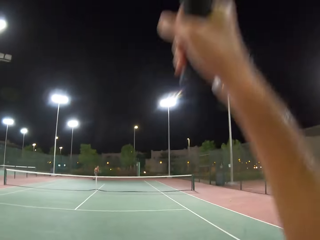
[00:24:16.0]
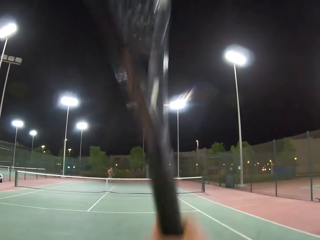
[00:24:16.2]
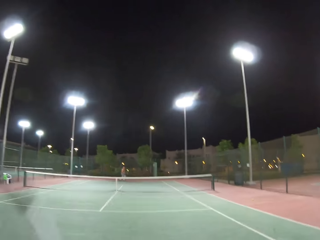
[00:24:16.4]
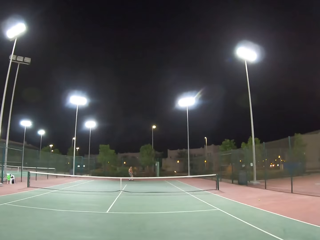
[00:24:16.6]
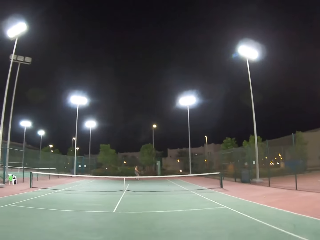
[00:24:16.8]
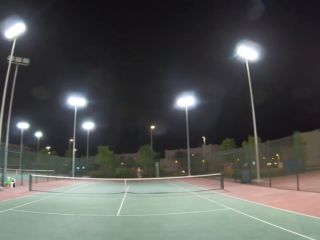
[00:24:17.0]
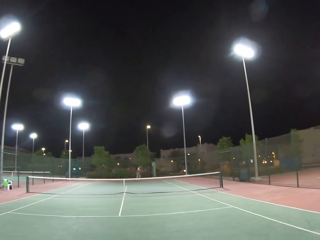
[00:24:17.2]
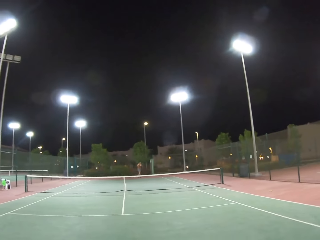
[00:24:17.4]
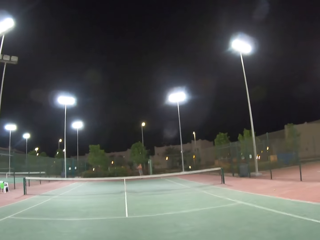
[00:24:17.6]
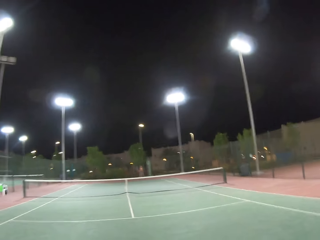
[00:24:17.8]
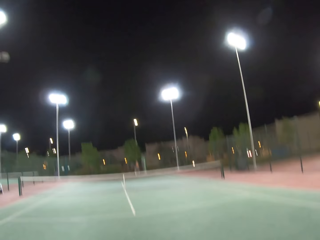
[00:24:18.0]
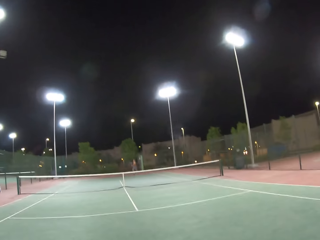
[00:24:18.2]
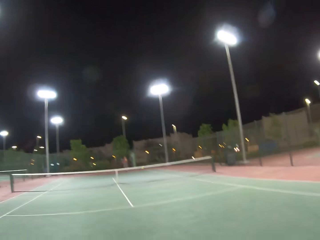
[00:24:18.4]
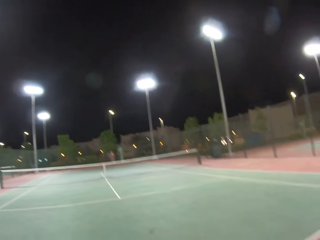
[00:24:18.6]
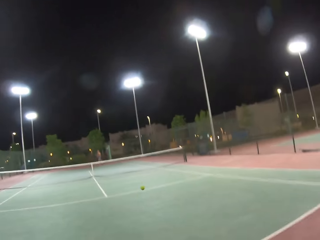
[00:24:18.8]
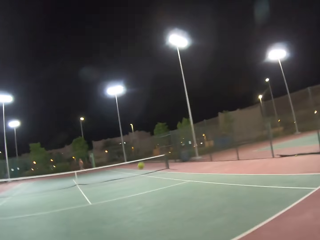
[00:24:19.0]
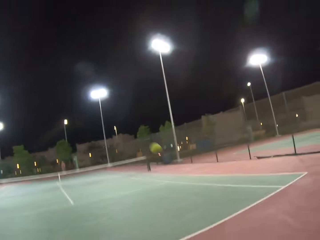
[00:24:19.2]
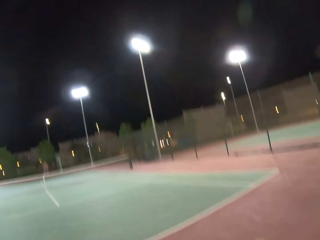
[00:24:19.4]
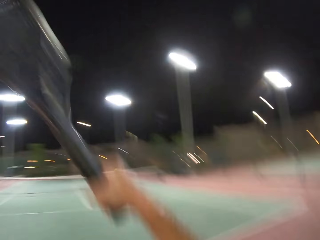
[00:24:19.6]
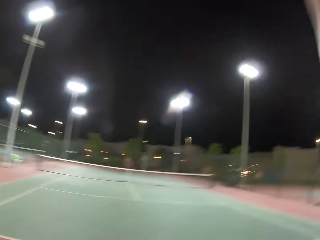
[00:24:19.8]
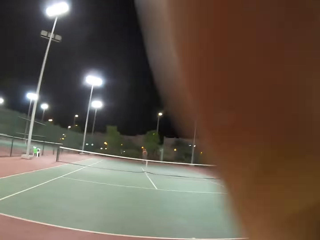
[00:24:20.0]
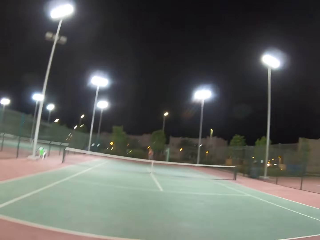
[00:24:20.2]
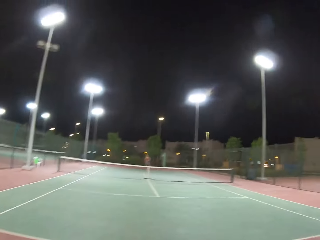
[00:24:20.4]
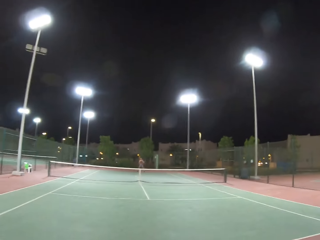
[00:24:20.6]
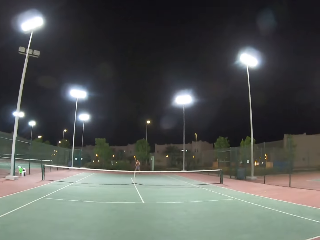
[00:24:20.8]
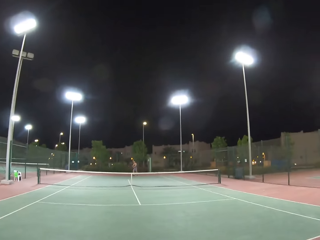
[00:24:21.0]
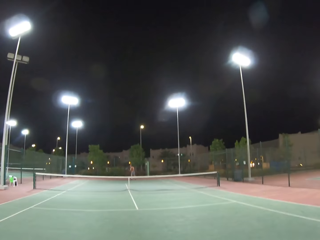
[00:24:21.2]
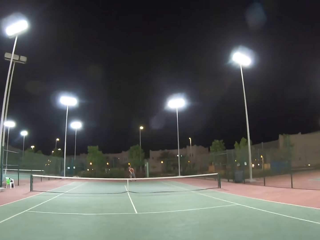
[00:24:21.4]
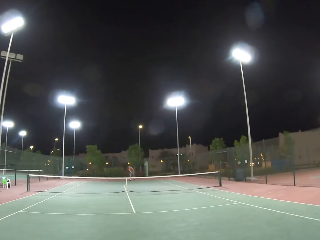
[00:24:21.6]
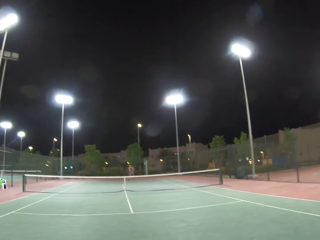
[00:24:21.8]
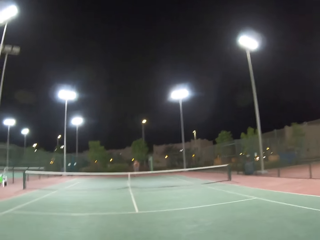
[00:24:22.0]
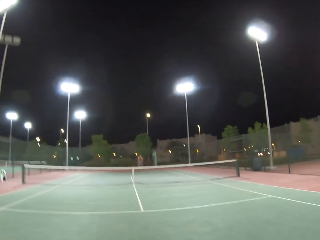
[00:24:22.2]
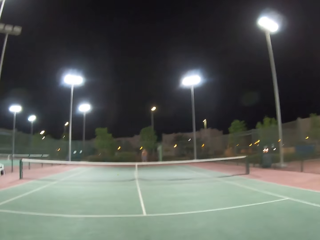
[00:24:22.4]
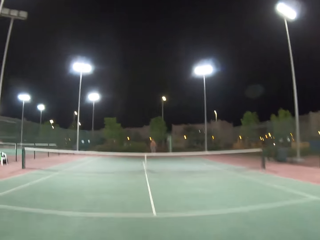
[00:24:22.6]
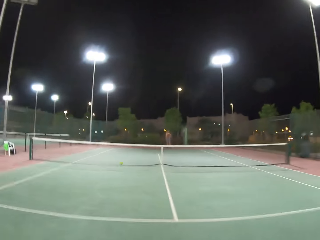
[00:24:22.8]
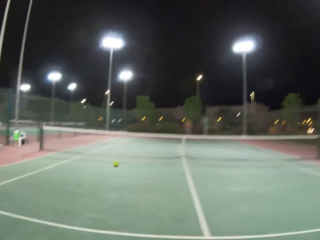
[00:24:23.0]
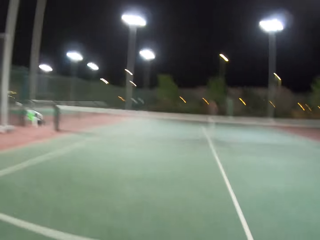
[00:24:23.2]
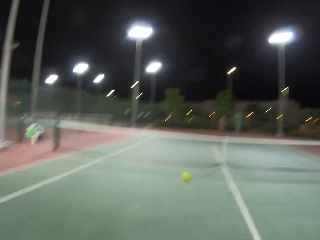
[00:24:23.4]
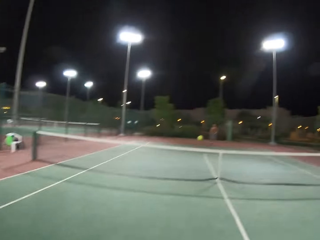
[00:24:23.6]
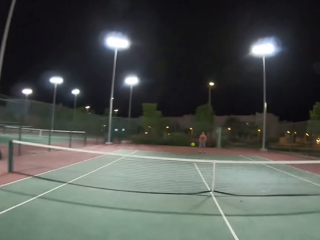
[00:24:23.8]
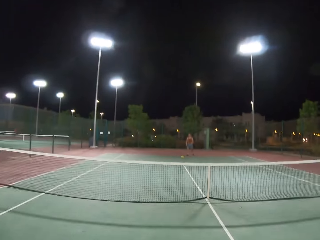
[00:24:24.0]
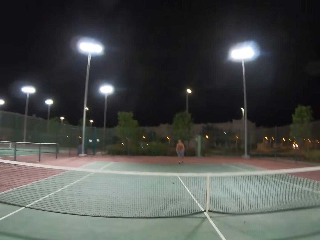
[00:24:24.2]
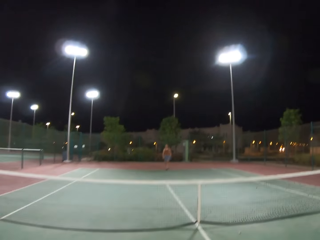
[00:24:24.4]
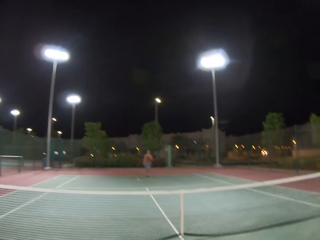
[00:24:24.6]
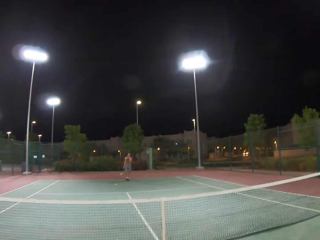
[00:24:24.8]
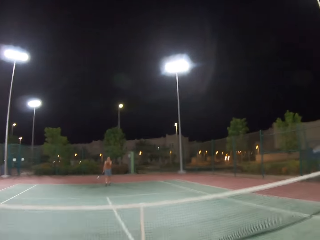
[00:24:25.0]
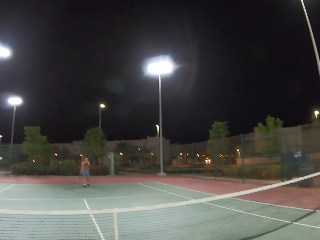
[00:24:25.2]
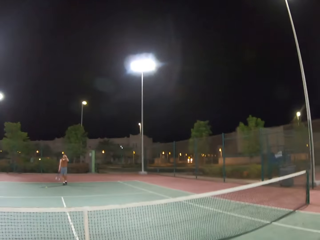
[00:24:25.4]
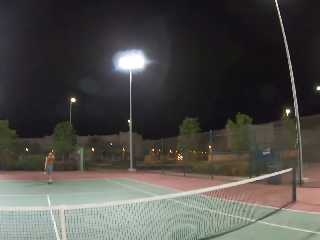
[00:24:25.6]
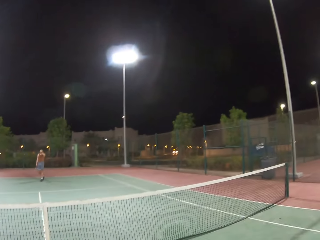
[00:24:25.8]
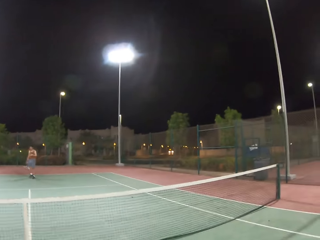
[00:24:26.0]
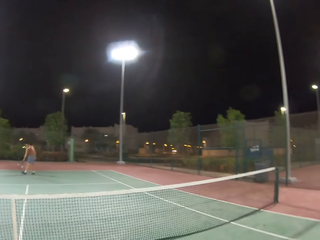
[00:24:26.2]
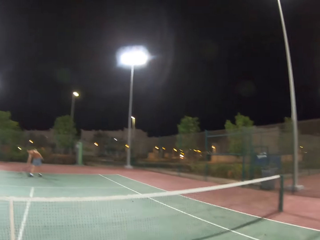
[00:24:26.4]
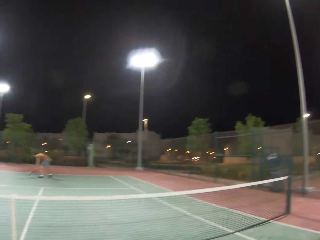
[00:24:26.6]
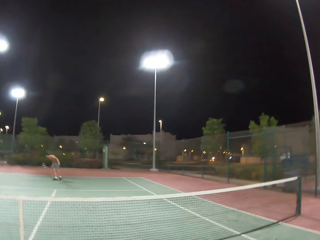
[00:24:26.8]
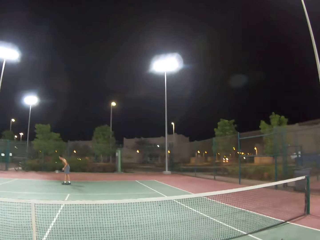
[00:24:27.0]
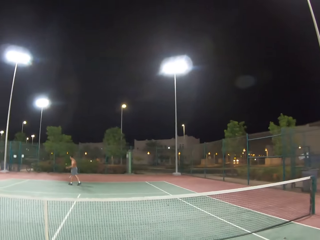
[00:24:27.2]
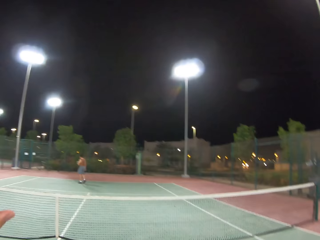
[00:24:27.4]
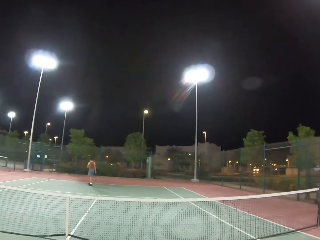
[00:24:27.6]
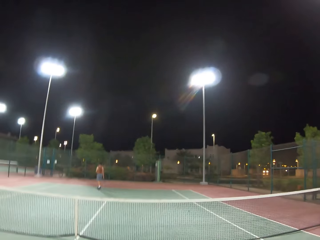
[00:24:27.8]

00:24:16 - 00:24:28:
The camera wearer hits a ball with a racket. A man hits the ball with a racket. The camera wearer hits the ball with the racket. The man picks up the tennis ball.

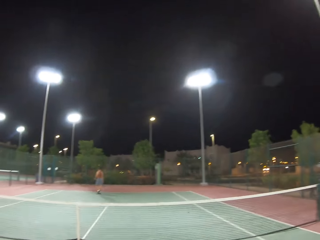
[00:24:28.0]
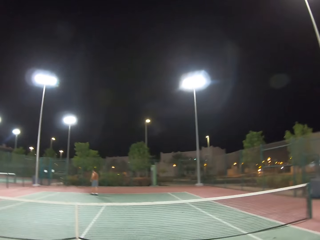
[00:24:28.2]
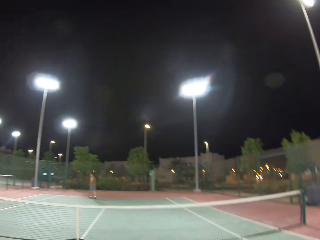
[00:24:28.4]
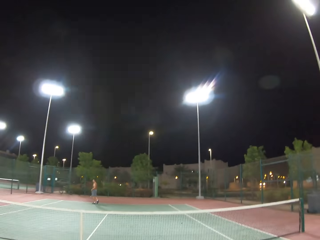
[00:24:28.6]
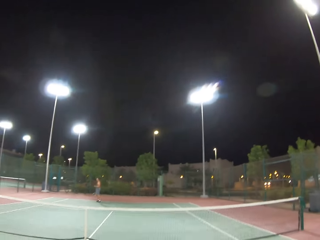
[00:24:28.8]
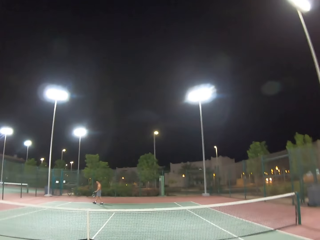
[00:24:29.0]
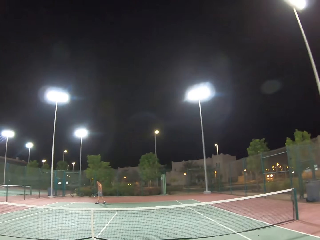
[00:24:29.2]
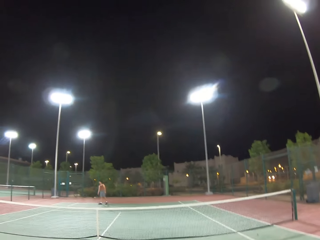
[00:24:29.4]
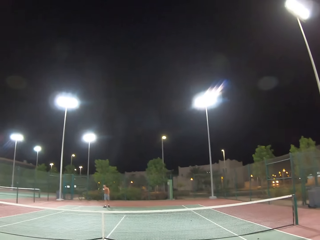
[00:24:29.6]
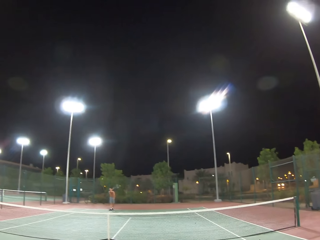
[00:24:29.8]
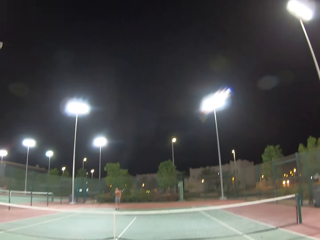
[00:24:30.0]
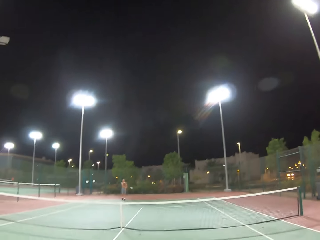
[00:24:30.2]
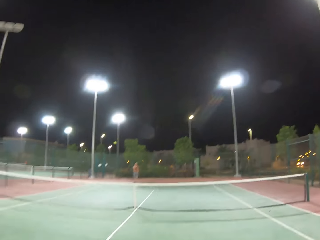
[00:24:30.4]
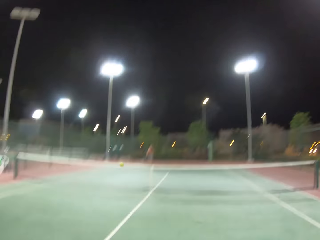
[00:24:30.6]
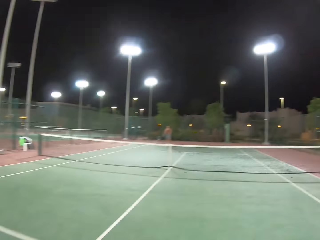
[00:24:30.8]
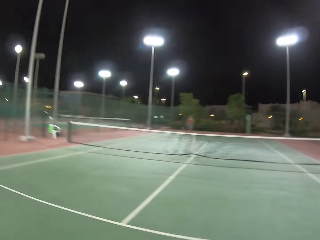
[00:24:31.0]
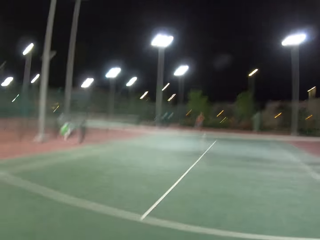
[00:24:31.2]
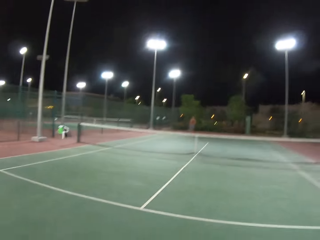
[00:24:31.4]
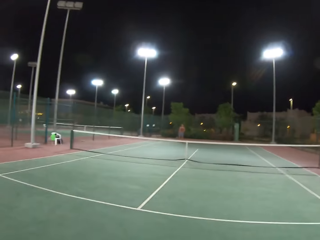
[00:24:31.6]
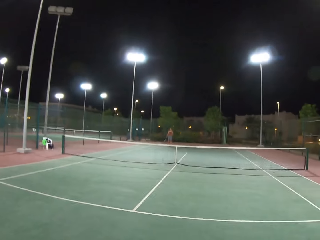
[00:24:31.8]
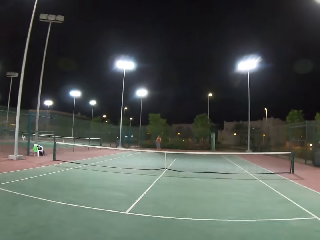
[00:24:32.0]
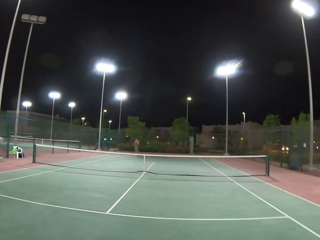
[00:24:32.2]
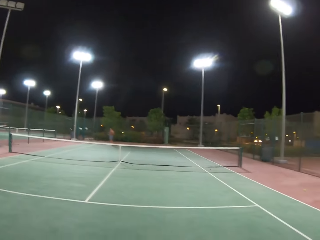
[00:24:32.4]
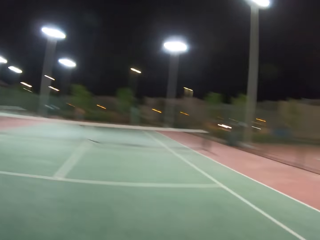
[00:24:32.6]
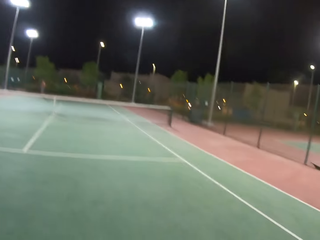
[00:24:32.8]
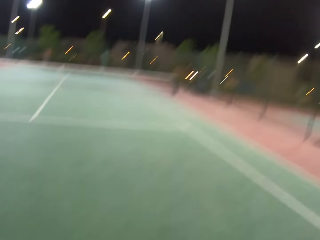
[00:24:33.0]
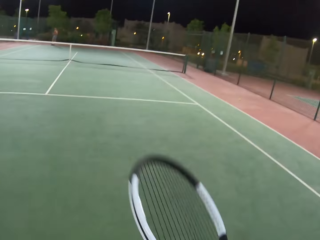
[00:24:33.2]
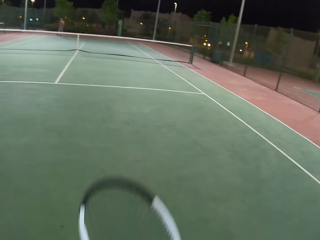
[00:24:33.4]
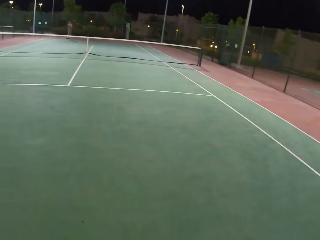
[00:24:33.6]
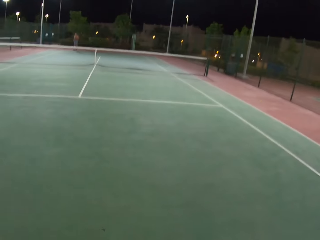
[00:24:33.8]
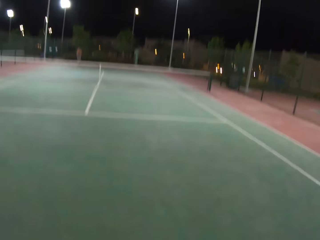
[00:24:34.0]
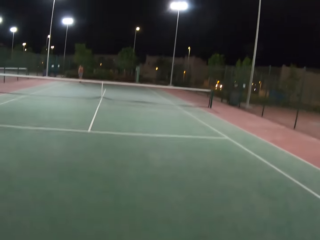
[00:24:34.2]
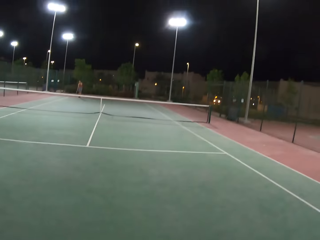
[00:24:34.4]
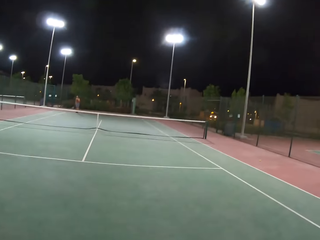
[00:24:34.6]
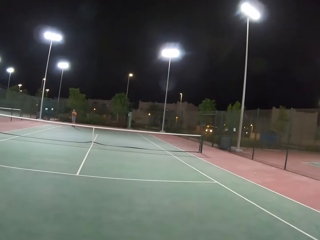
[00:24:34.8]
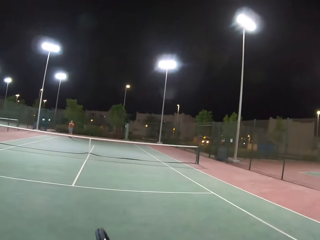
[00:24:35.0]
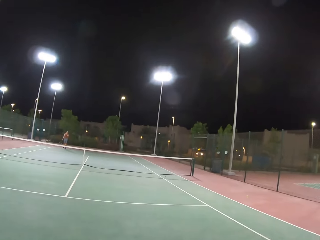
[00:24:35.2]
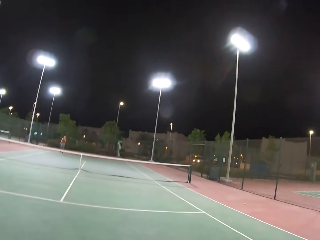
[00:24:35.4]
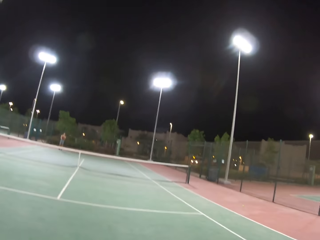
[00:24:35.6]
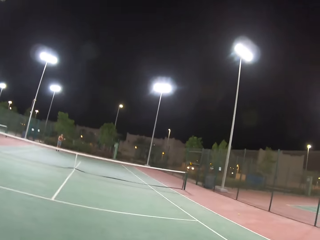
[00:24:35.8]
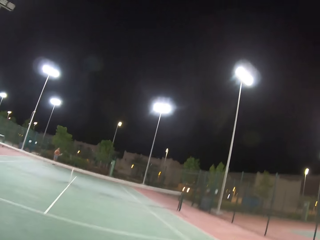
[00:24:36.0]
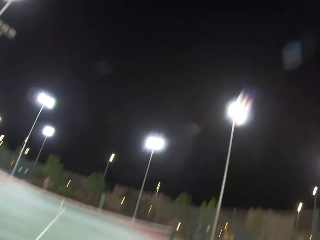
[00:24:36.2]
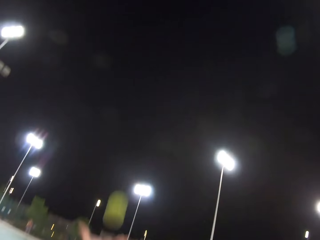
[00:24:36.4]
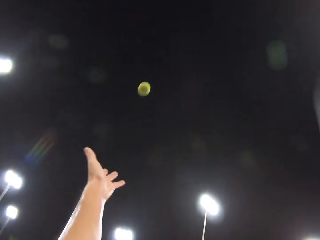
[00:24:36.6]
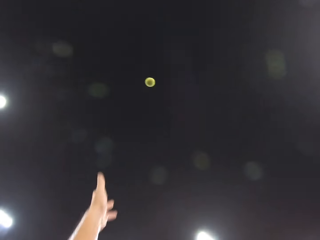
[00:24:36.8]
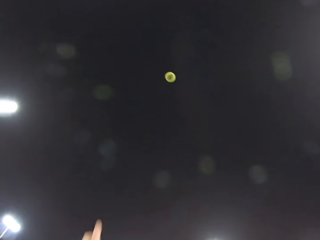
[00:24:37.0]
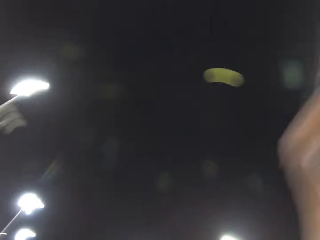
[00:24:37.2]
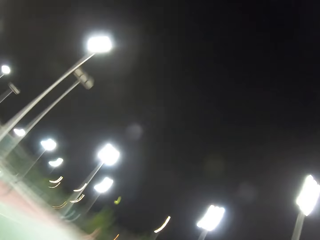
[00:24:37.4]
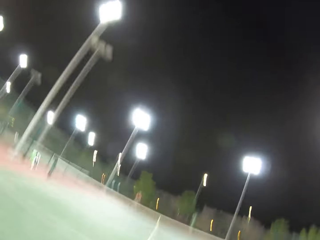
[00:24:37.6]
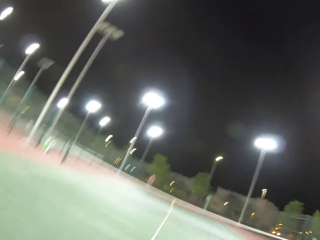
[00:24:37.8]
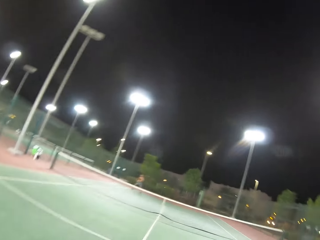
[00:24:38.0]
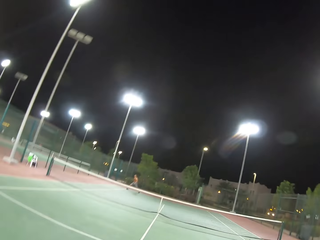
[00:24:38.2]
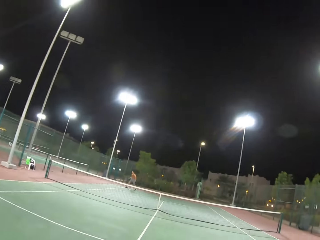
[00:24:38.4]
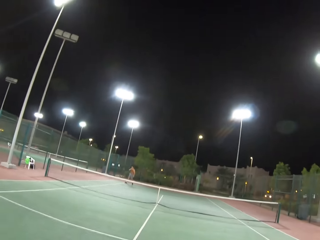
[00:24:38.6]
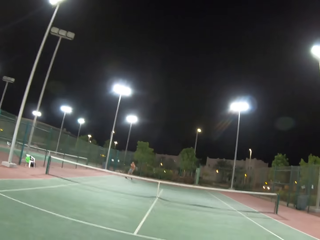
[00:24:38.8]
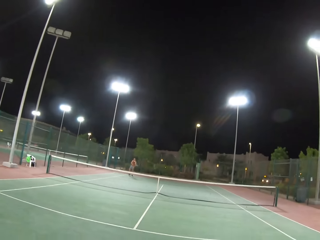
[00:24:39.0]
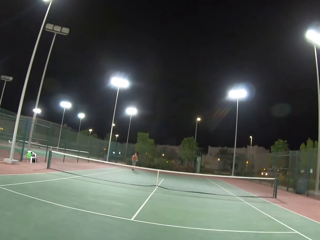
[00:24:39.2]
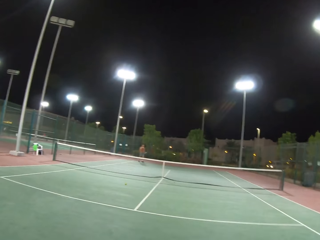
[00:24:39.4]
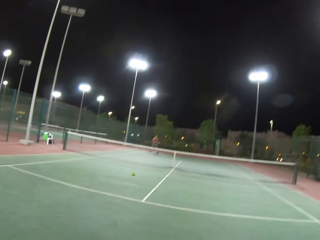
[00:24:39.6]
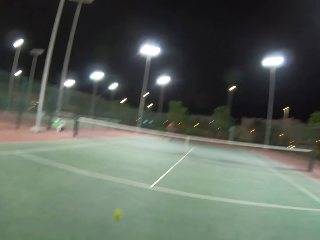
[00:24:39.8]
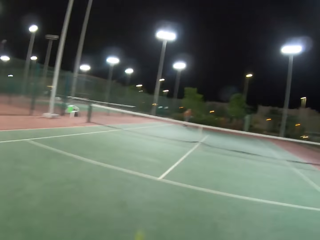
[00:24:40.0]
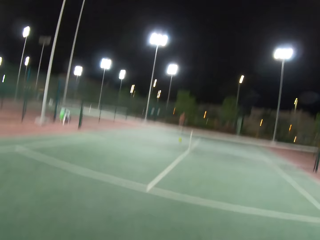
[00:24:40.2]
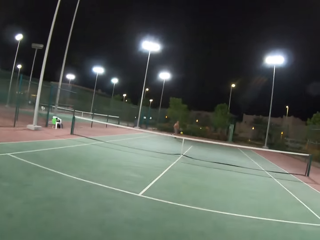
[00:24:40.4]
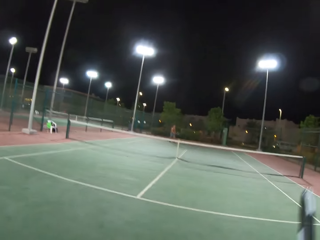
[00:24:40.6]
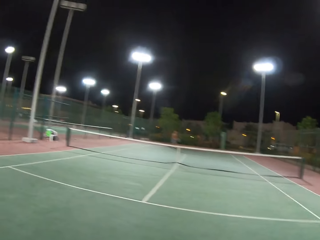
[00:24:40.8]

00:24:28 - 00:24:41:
The camera wearer looks around the tennis court. A man hits a ball with a racket. The camera wearer plays tennis with the man. They dribble the tennis ball. The man walks around the tennis court. The camera wearer plays tennis with the man. They hit the ball with a racket. The man hits the ball with the racket.
